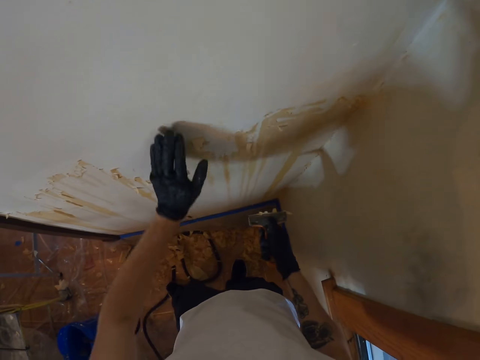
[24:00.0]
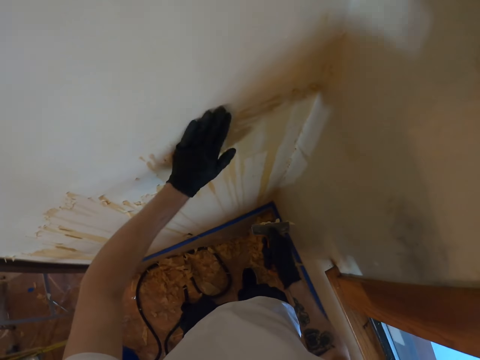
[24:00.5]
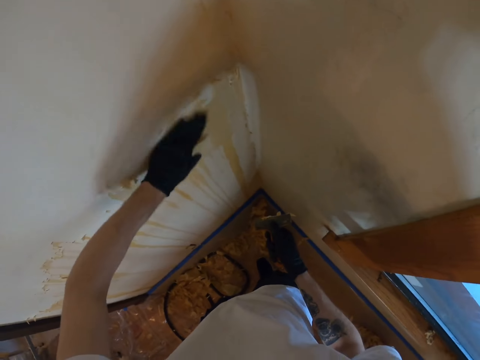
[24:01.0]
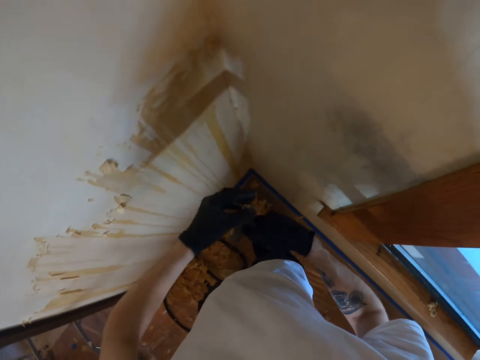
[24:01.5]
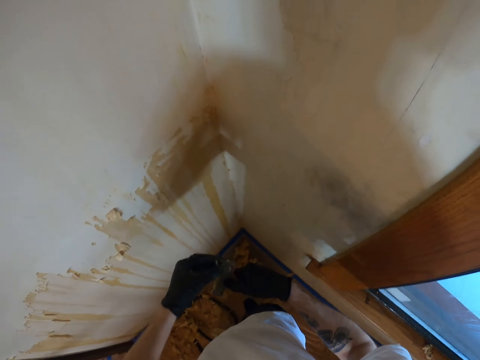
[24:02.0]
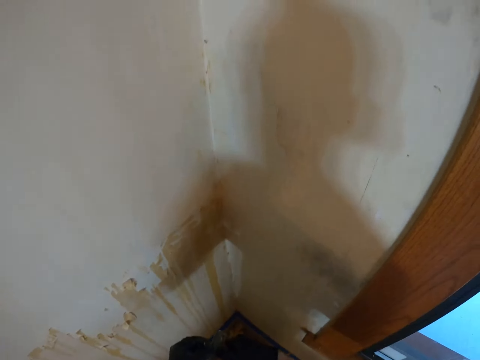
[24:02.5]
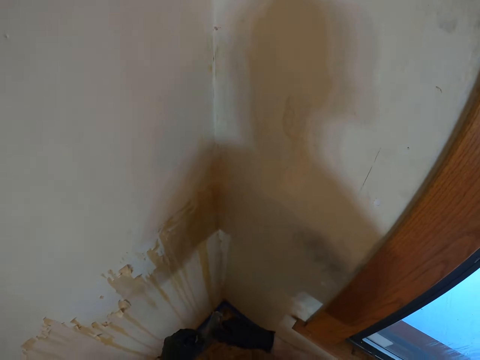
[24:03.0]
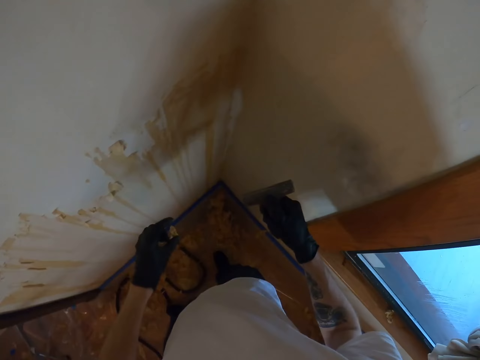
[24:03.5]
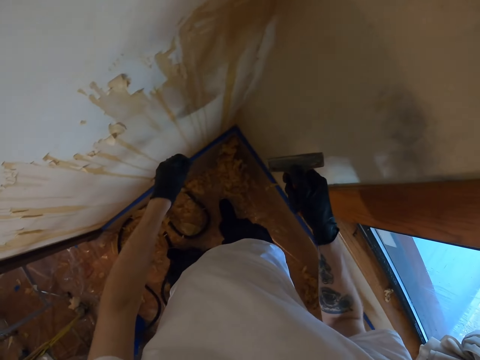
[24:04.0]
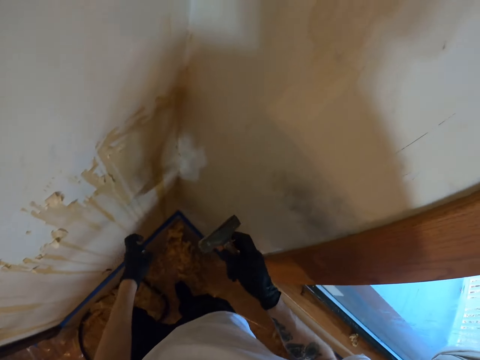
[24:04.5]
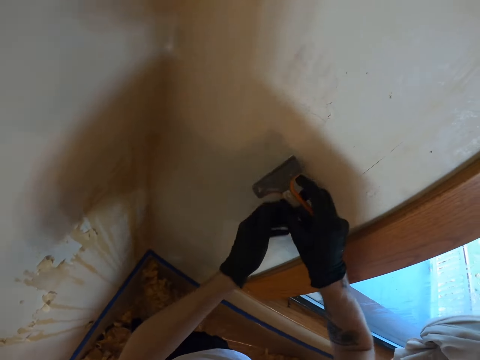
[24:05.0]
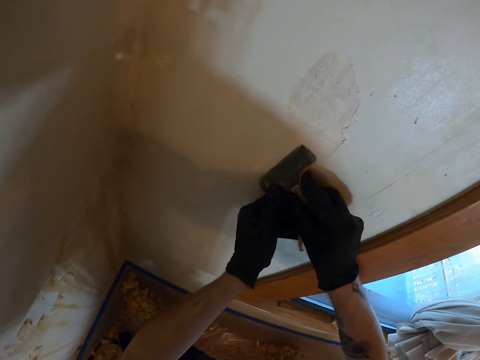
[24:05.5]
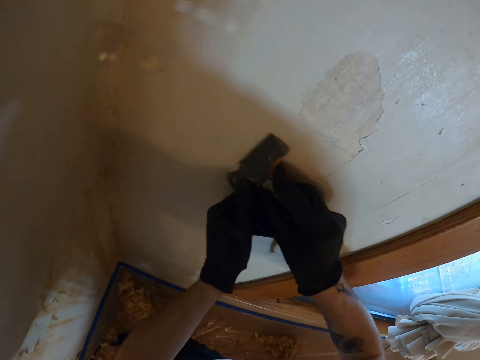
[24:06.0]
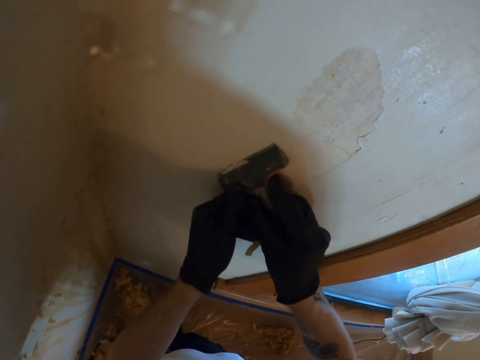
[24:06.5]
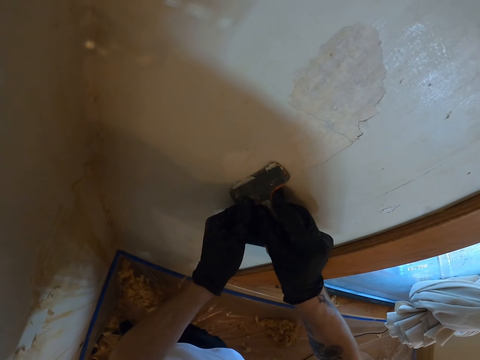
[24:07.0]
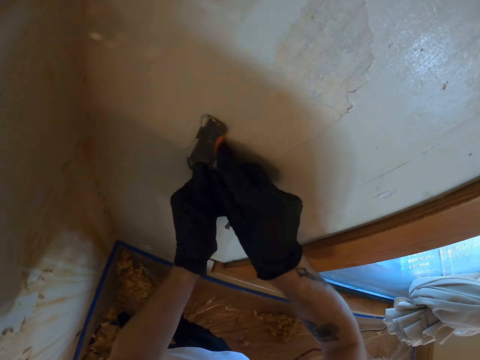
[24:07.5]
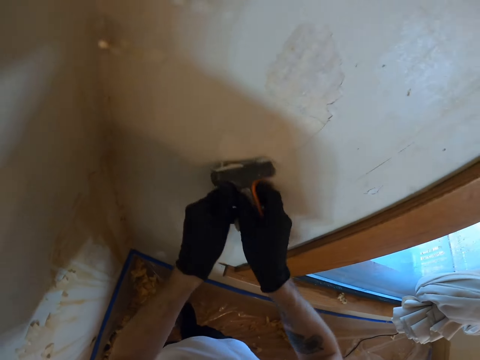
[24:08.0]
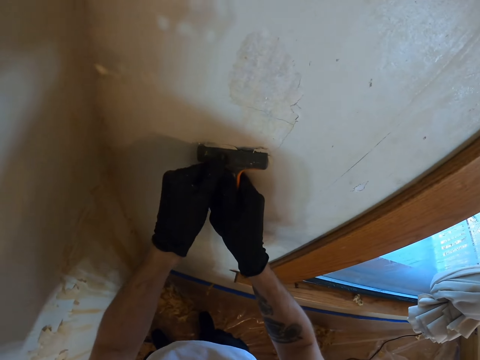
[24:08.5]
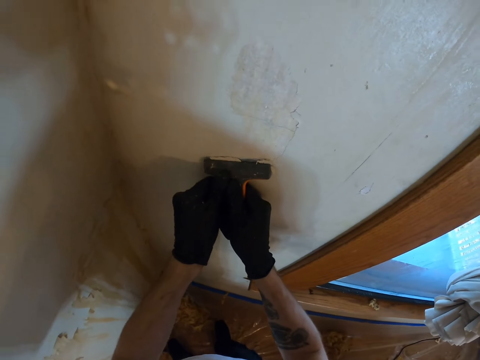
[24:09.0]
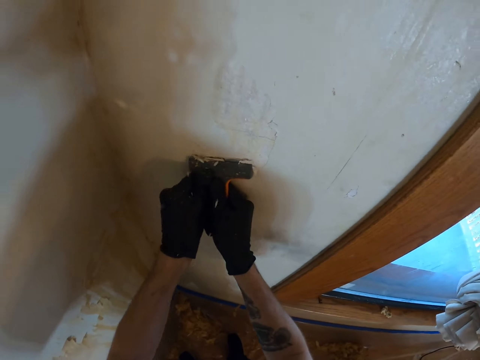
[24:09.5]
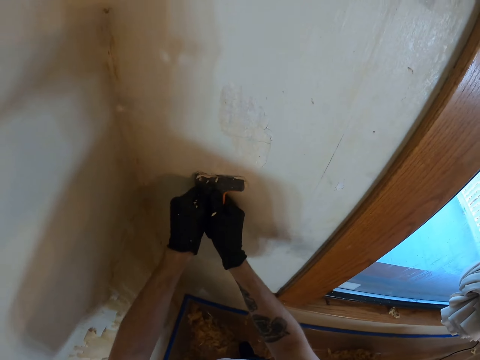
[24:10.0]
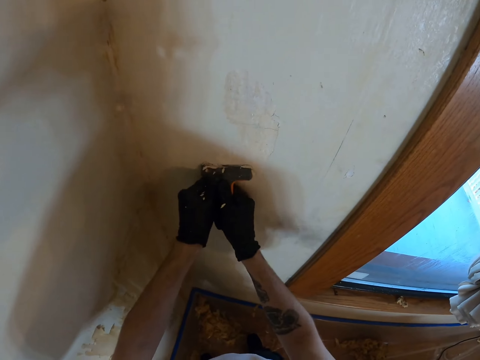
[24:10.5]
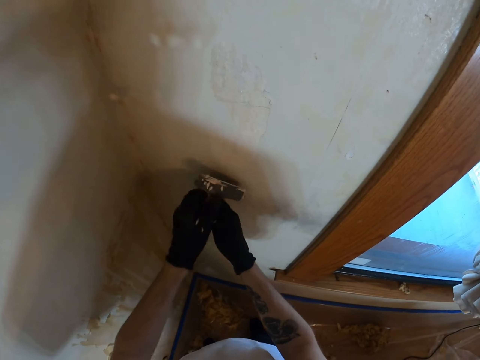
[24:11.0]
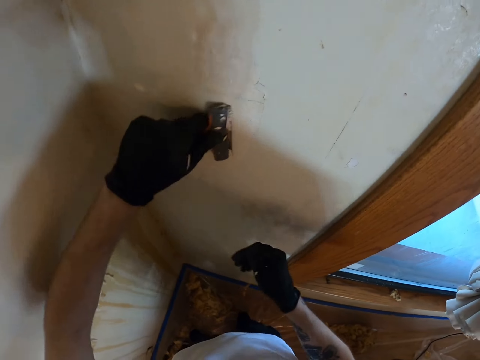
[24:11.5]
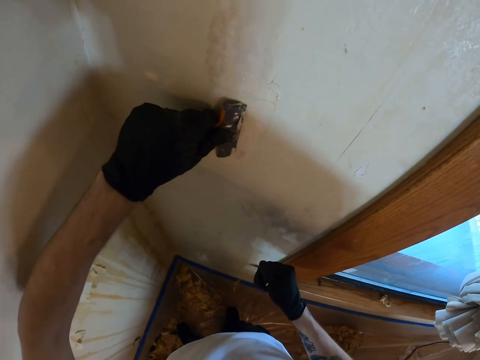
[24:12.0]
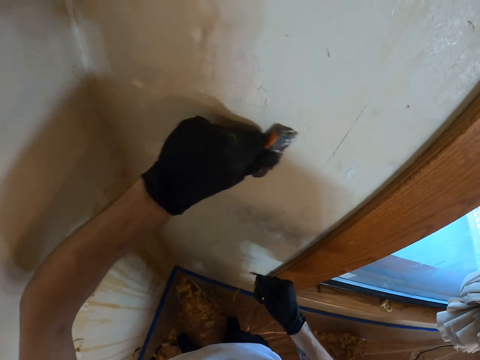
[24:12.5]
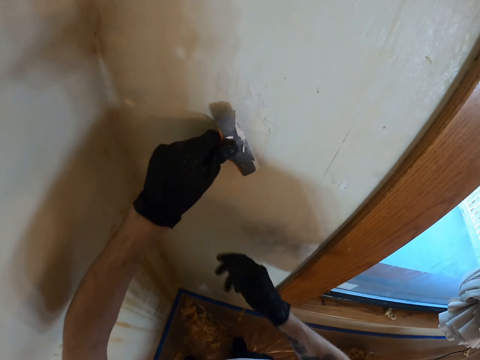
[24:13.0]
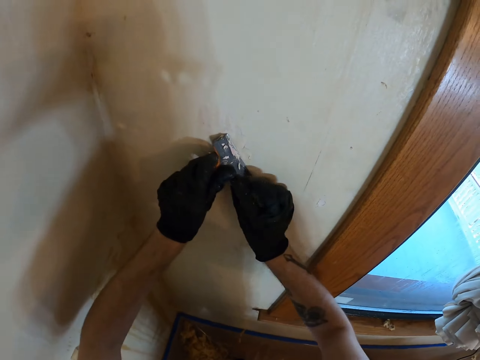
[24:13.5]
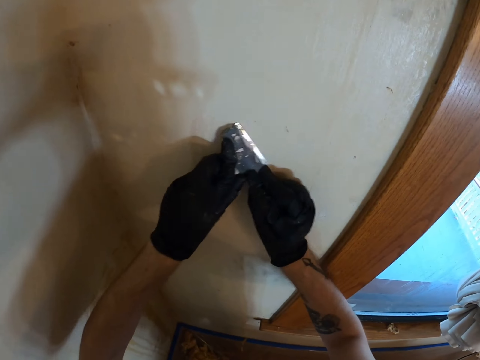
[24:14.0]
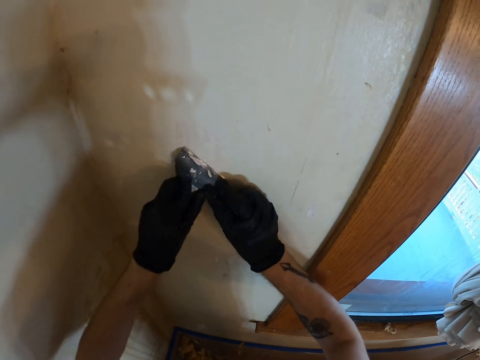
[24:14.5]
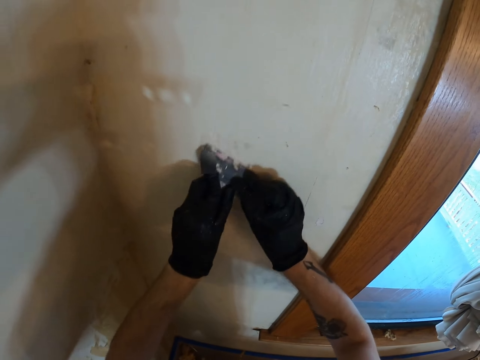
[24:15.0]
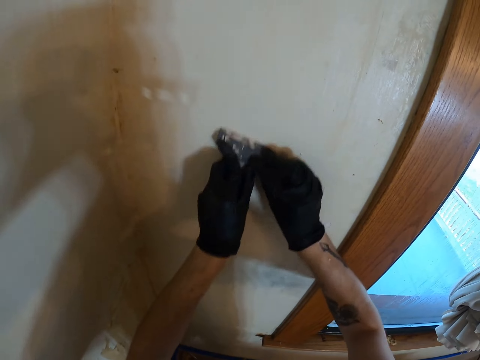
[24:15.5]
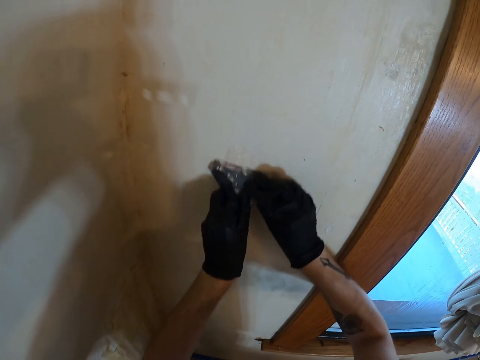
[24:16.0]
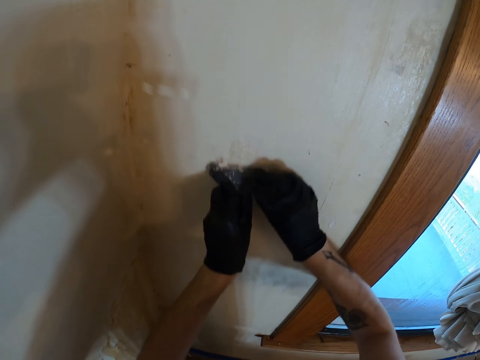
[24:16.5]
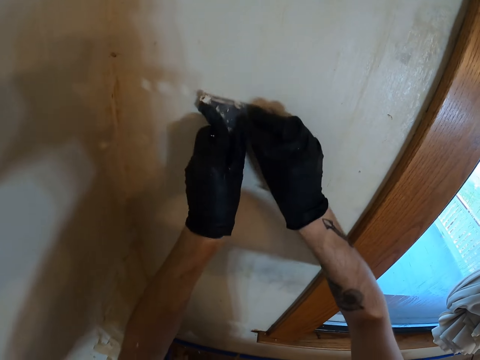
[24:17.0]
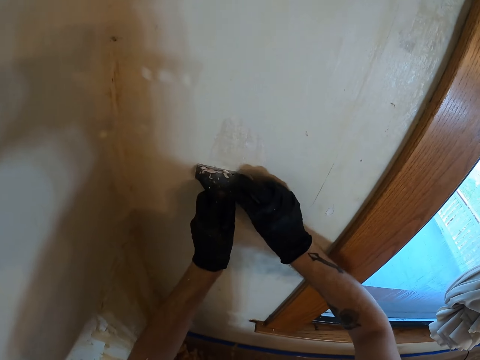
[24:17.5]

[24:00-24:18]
The camera wearer holds the putty knife with both hands. They remove the paint from the wall with the left hand. They remove the paints from the putty knife with the left hand. They hold the putty knife with both hands. They remove the paint from the wall with the putty knife. They withdraw the right hand. They remove the paint from the wall with the left hand. They hold the putty knife with both hands. They remove the paint from the wall with the putty knife.

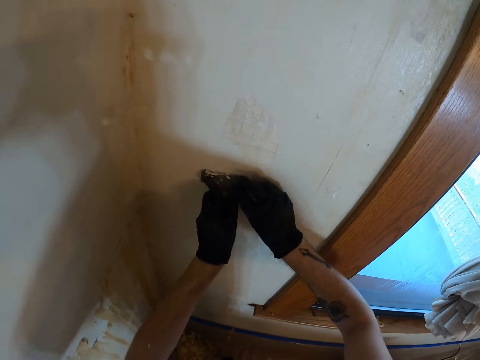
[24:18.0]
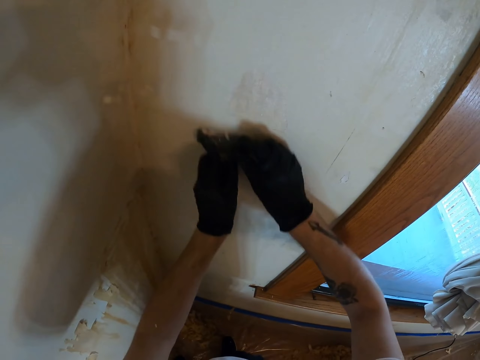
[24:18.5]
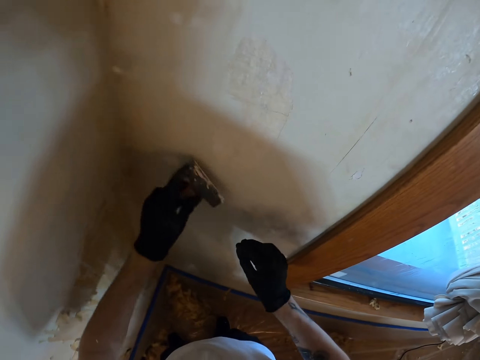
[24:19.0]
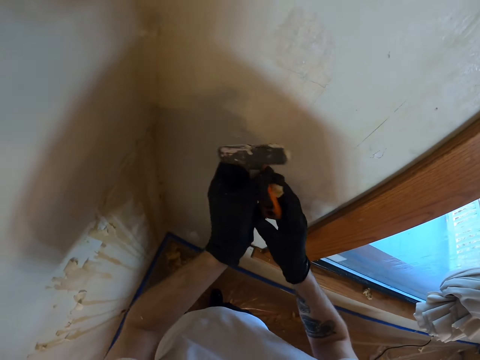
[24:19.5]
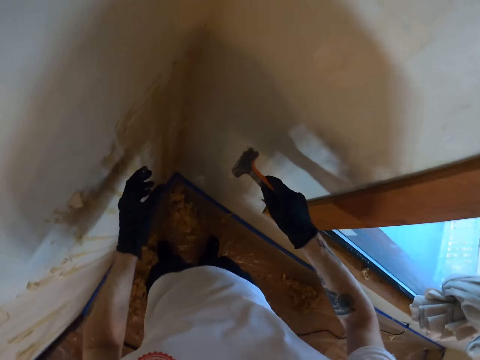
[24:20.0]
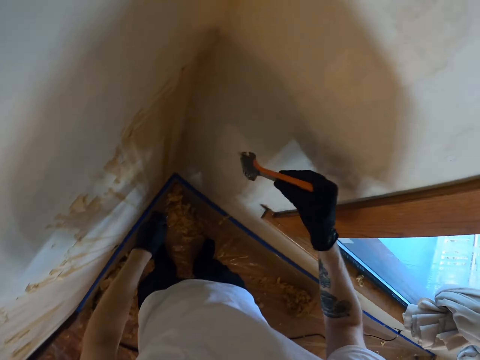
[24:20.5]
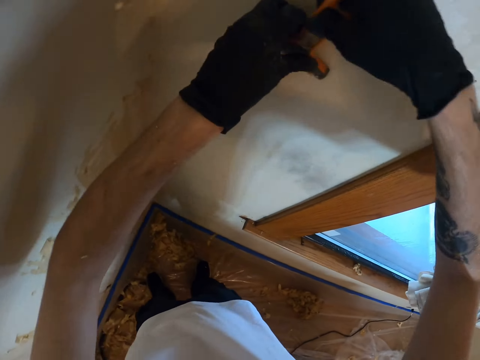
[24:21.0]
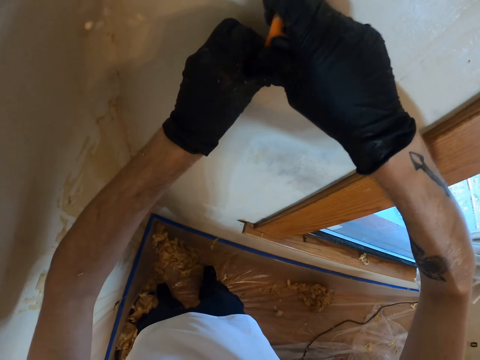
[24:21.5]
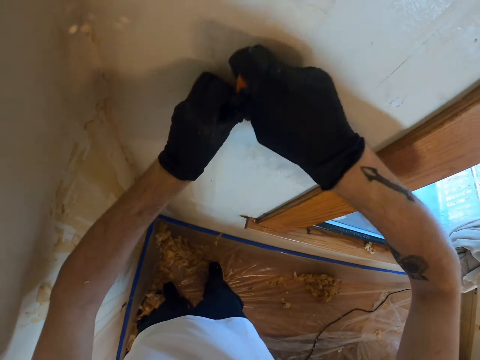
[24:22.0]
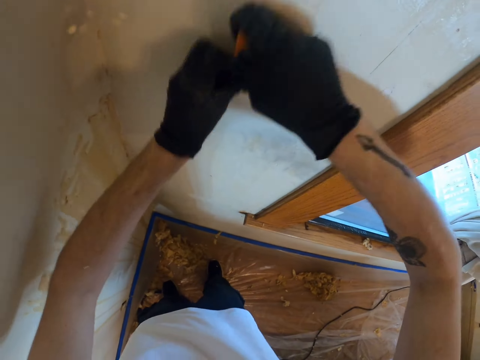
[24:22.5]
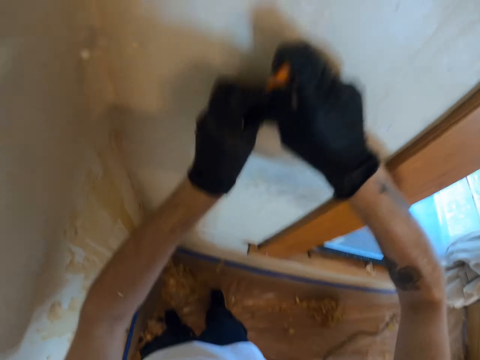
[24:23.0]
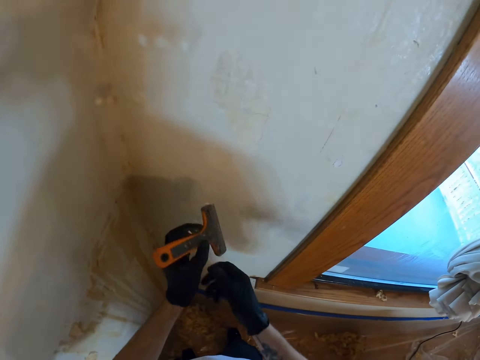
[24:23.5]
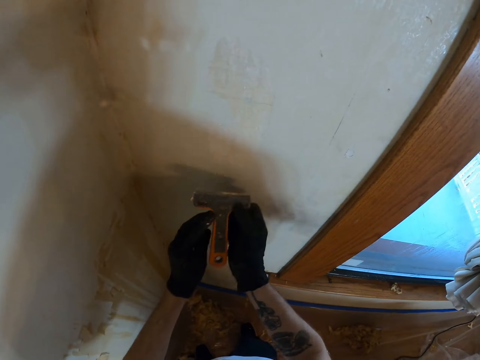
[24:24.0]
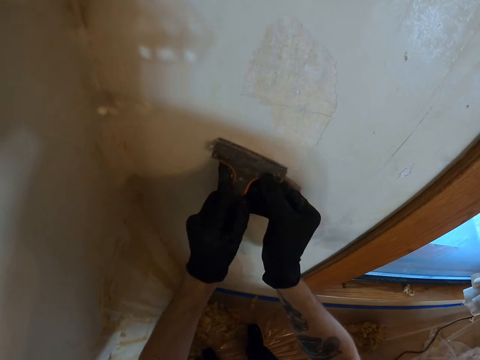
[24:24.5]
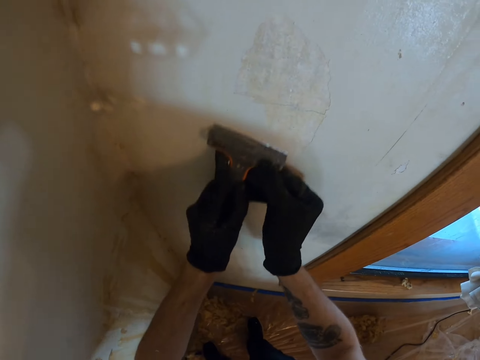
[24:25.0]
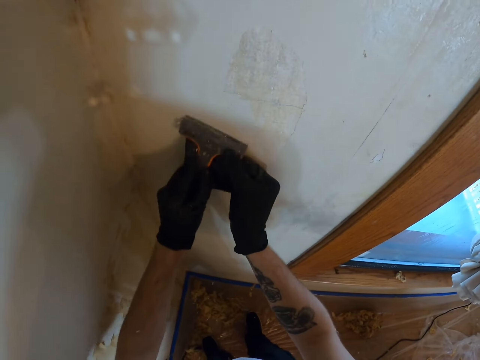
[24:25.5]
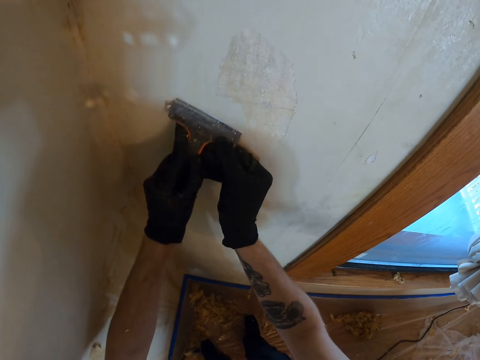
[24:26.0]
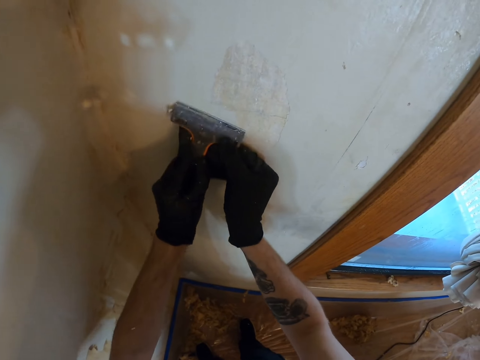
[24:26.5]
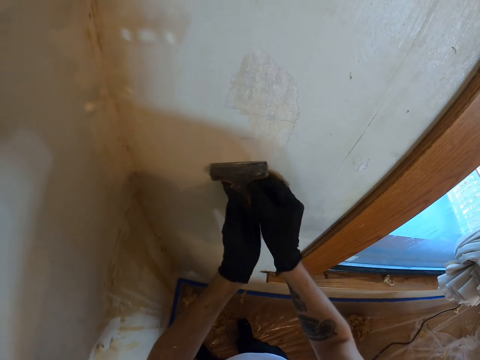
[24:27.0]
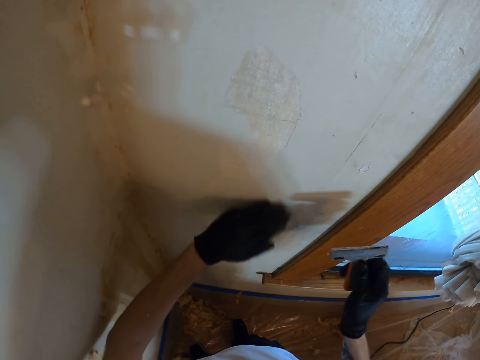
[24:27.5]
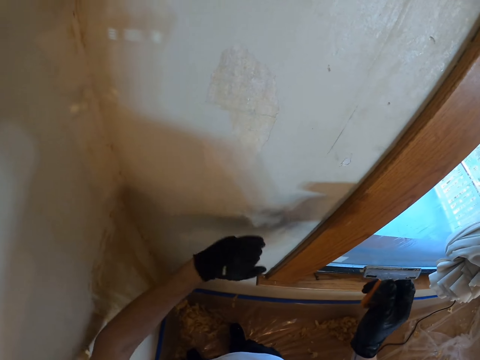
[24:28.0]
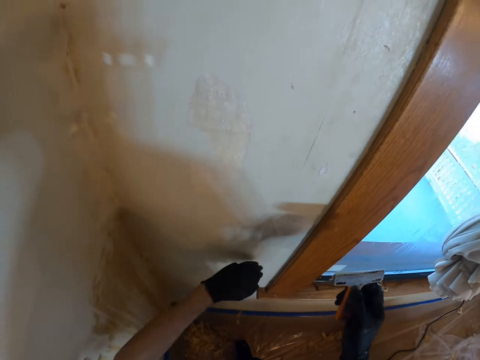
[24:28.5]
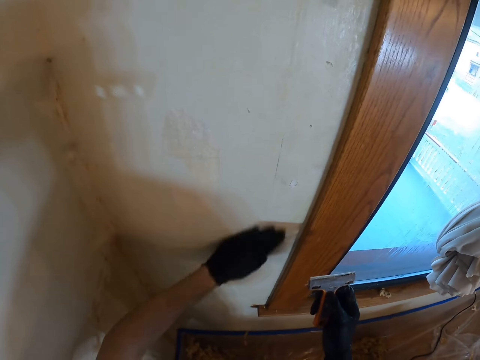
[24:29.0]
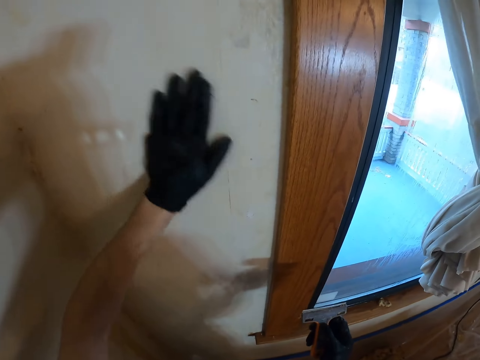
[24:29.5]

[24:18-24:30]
The camera wearer exchanges the putty knife to the right hand. They hold the putty knife with both hands. They remove the paint from the wall with the putty knife. They hold the putty knife with both hands. They remove the paint from the wall with the putty knife. They remove the paint with the left hand.
